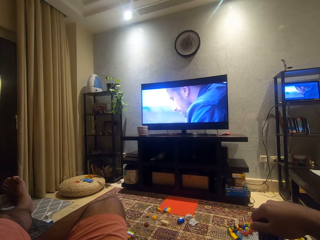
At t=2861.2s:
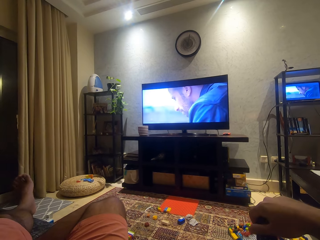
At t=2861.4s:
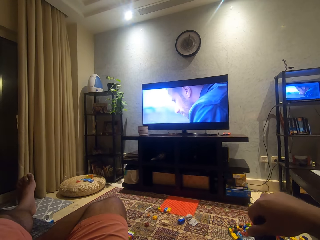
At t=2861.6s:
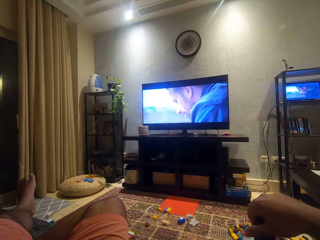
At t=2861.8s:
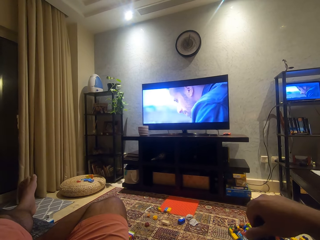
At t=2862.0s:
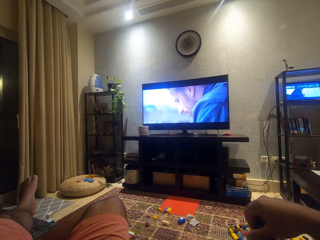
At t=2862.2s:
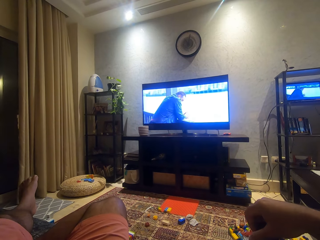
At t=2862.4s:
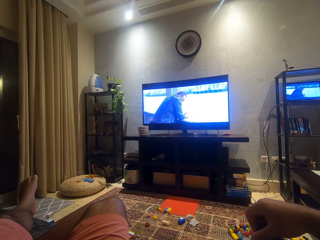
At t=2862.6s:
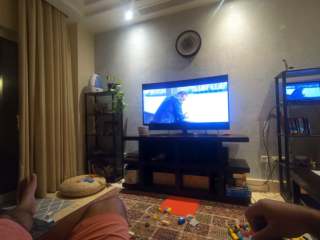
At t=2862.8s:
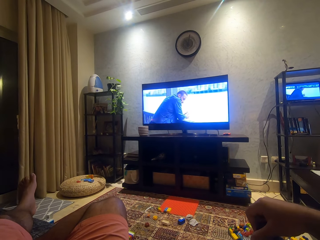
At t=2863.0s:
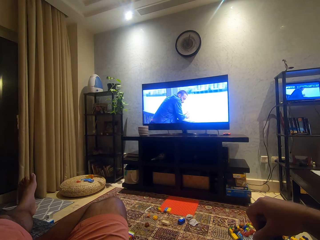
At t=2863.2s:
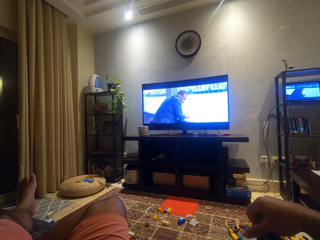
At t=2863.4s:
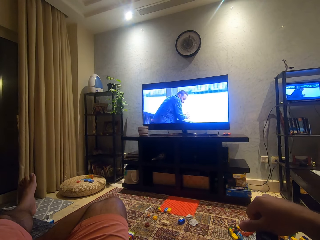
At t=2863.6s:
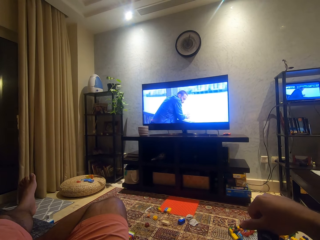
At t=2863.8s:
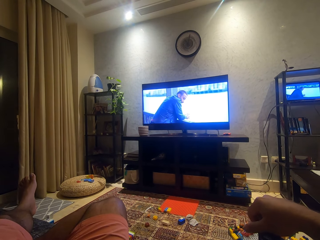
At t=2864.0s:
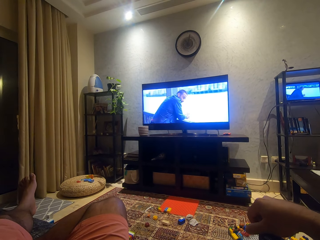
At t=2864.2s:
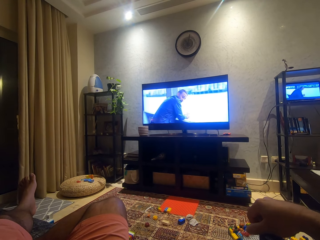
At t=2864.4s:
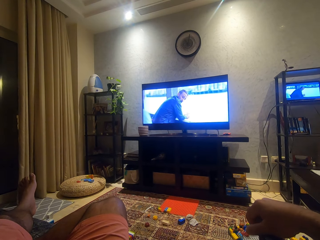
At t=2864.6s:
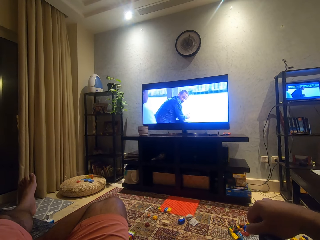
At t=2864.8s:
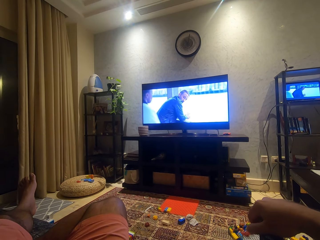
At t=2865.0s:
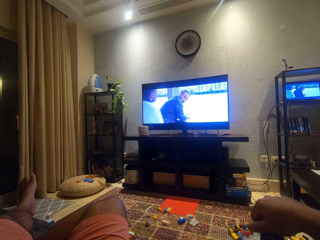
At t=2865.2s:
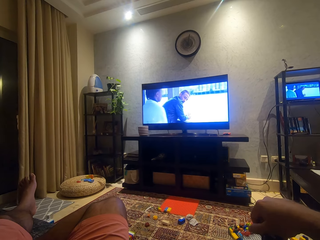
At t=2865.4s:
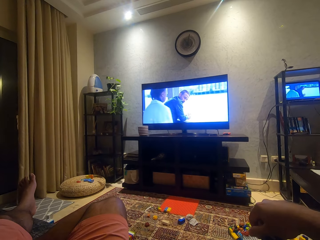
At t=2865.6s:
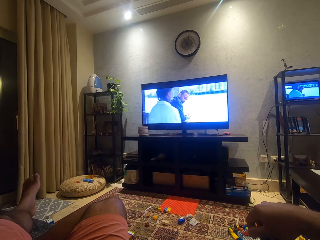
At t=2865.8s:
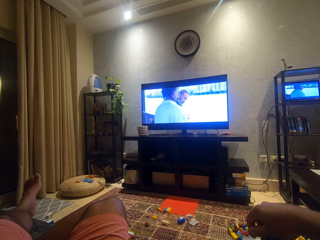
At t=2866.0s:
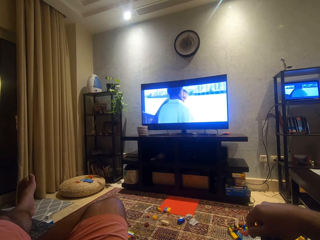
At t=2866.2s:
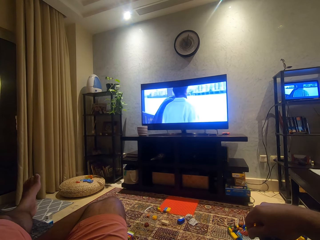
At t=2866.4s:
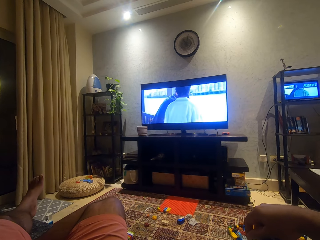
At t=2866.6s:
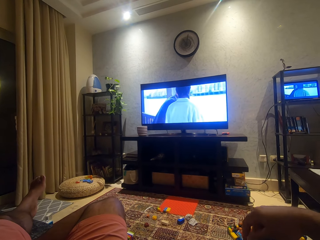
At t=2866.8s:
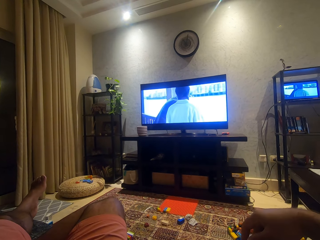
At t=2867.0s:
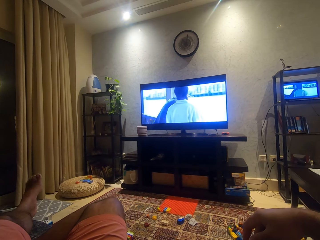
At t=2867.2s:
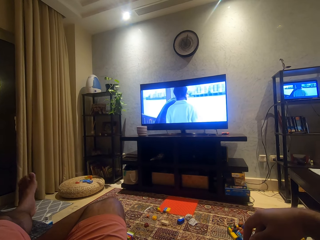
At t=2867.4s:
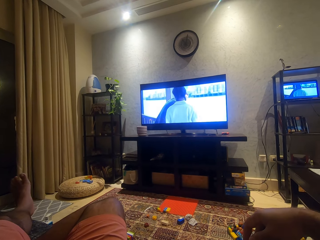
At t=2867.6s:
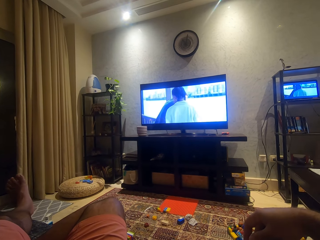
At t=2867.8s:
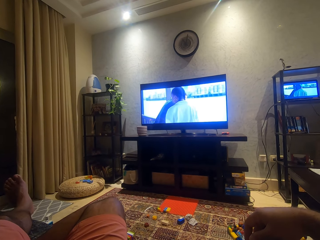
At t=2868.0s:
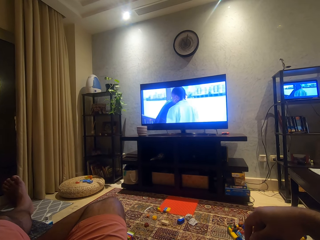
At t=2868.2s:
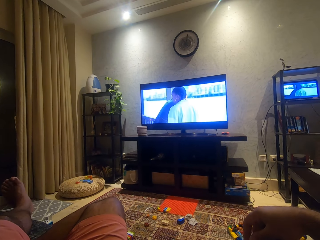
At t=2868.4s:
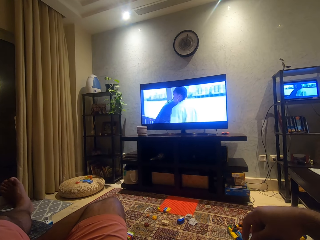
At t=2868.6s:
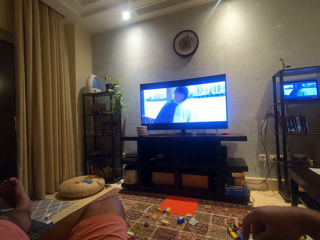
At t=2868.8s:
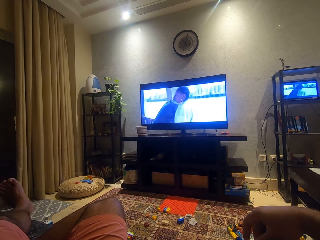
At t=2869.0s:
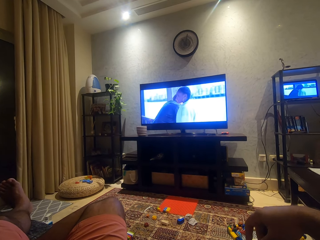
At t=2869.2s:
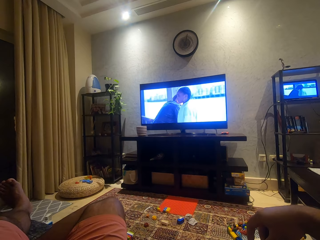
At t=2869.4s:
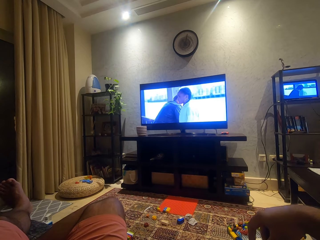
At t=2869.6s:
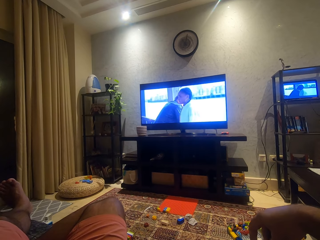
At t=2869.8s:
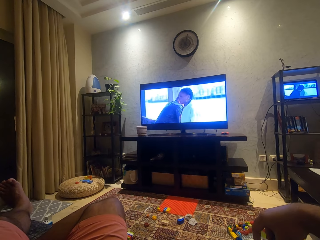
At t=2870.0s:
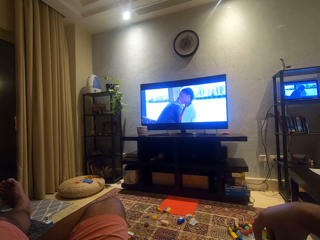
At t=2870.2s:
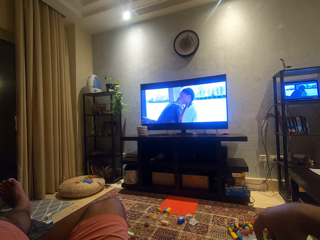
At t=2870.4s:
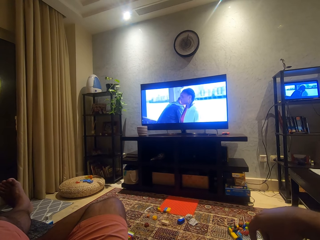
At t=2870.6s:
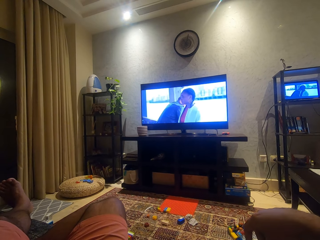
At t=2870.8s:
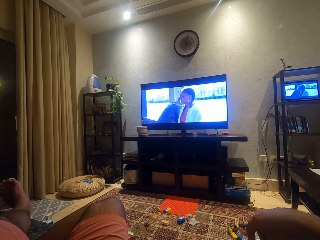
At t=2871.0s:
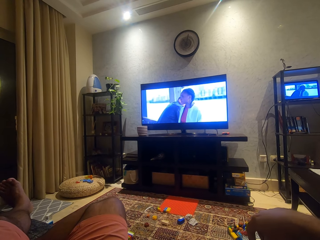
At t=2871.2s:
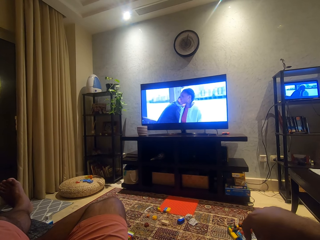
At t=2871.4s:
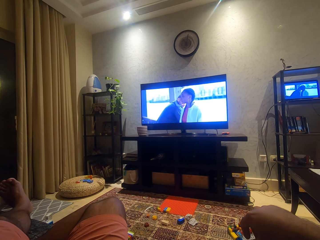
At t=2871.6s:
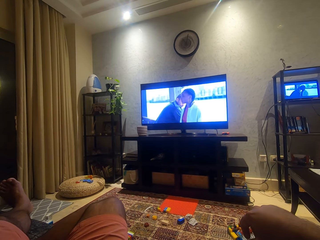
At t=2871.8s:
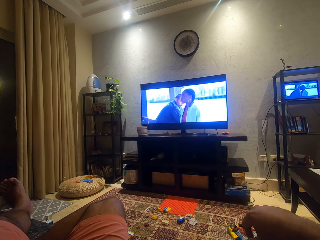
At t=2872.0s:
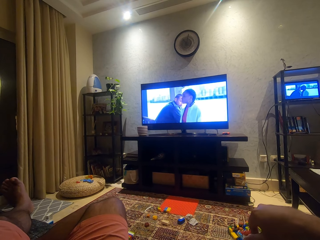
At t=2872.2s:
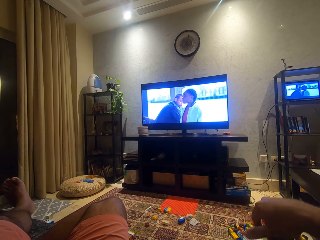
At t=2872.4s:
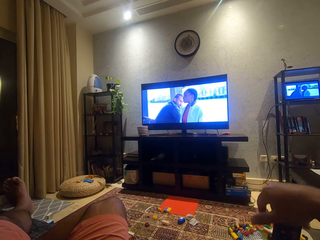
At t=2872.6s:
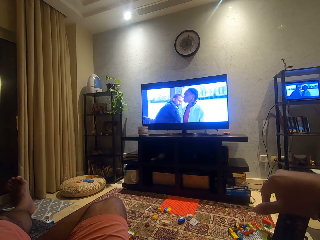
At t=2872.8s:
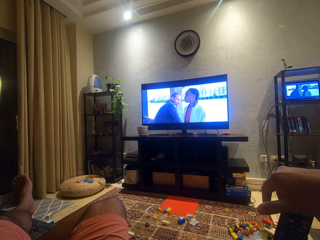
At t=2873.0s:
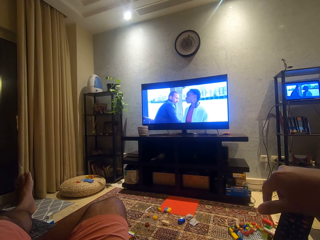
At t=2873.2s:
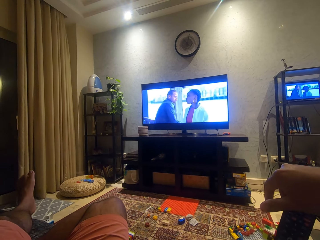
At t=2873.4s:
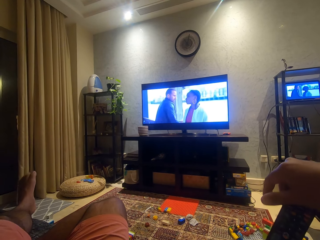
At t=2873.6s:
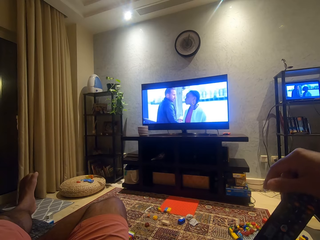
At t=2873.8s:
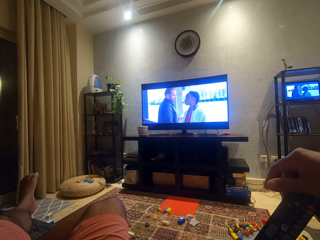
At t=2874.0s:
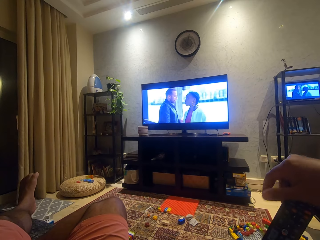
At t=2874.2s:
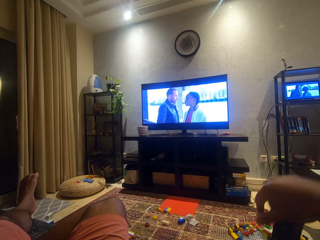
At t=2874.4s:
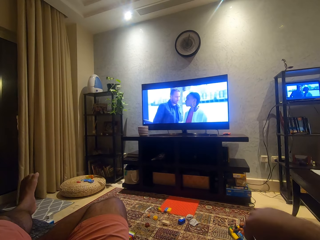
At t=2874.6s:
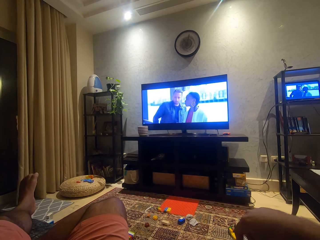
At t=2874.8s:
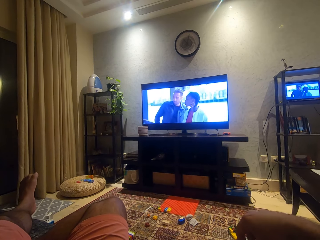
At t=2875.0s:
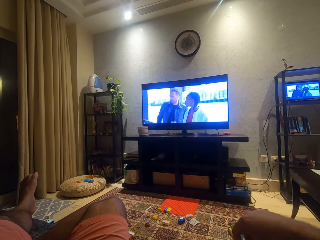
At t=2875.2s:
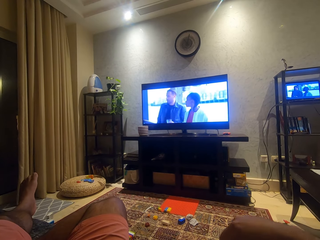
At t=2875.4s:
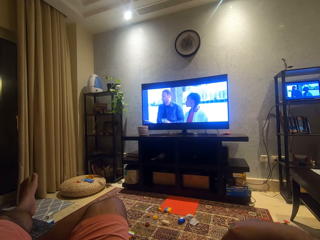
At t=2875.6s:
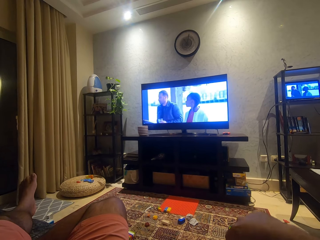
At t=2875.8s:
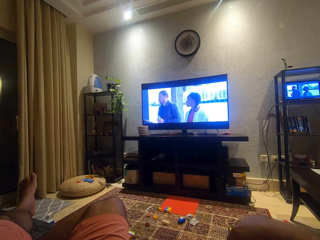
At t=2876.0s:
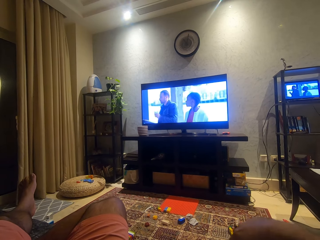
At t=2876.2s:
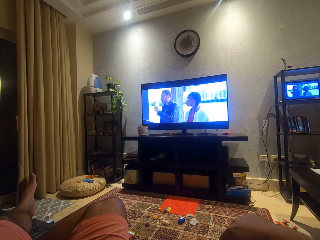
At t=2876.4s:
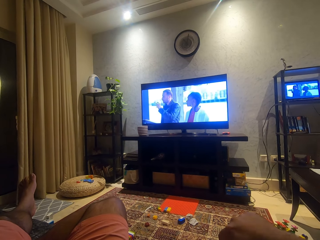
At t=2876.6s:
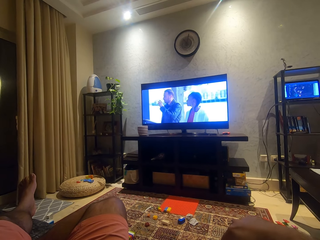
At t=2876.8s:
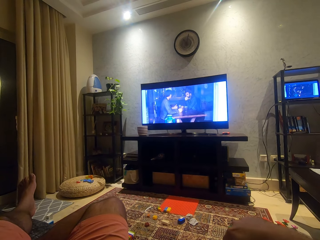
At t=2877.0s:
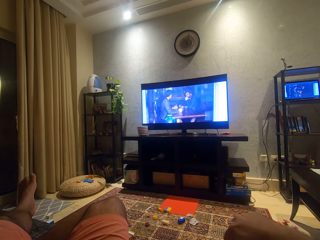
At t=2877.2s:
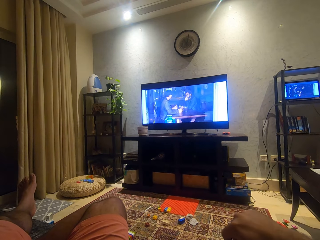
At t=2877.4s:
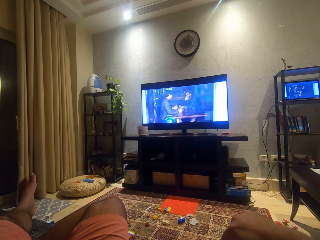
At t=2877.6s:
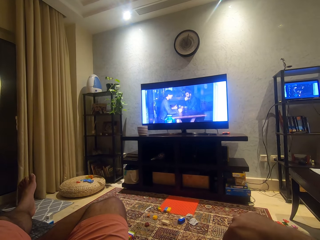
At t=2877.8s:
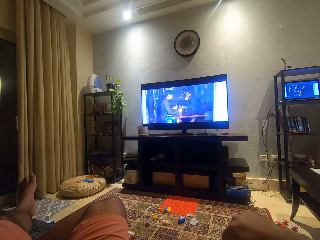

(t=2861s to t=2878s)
The camera wearer lifts up the hand with the remote.

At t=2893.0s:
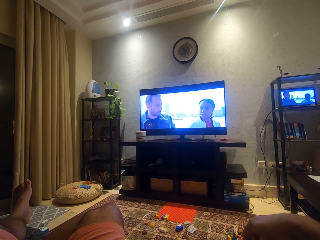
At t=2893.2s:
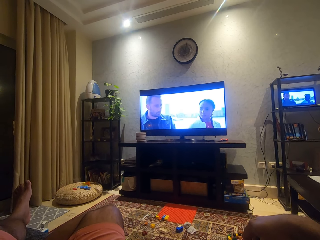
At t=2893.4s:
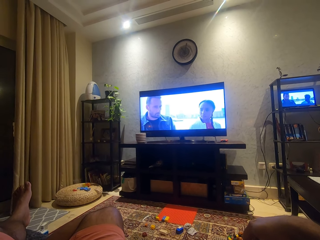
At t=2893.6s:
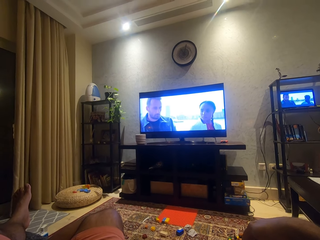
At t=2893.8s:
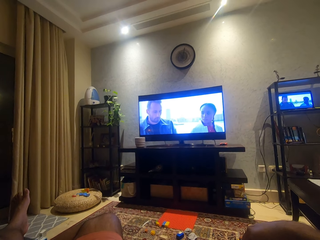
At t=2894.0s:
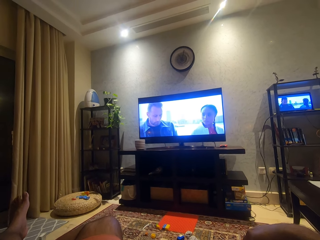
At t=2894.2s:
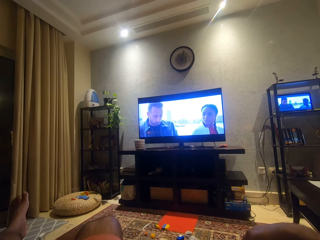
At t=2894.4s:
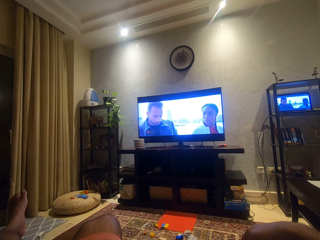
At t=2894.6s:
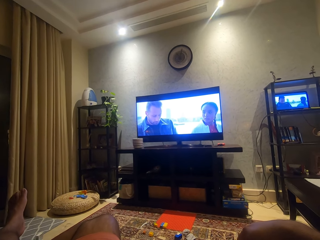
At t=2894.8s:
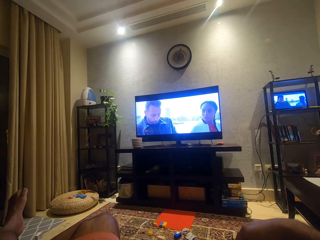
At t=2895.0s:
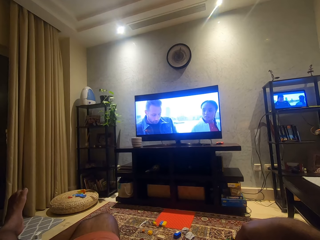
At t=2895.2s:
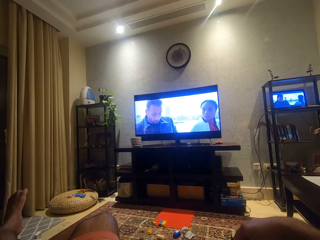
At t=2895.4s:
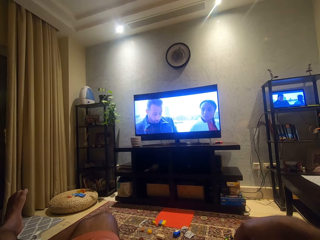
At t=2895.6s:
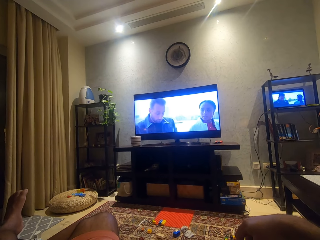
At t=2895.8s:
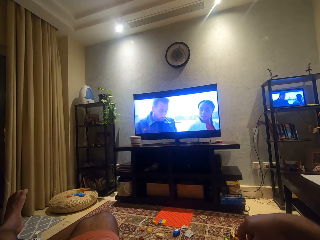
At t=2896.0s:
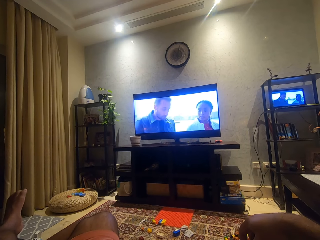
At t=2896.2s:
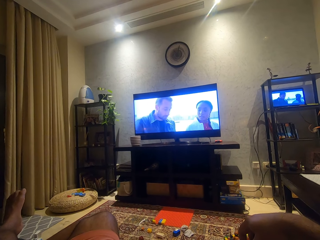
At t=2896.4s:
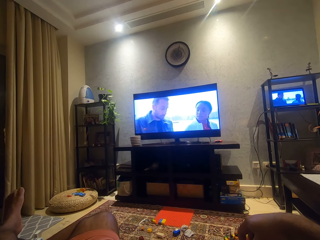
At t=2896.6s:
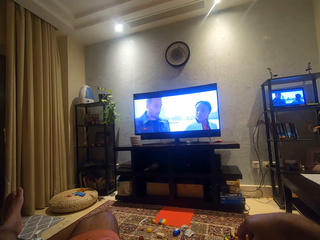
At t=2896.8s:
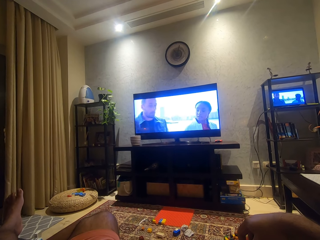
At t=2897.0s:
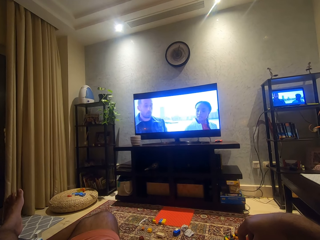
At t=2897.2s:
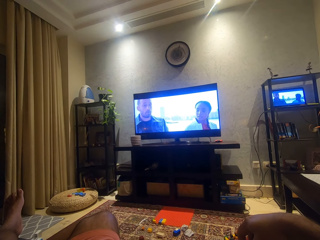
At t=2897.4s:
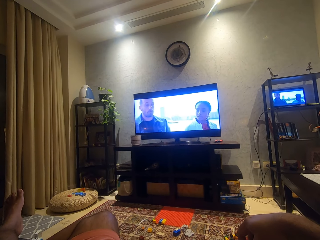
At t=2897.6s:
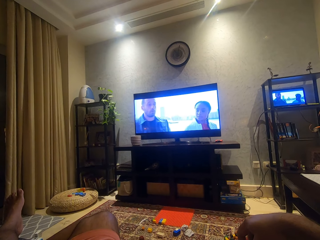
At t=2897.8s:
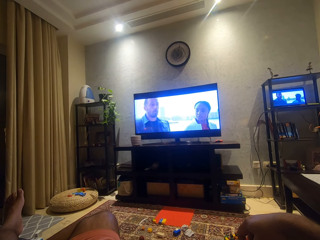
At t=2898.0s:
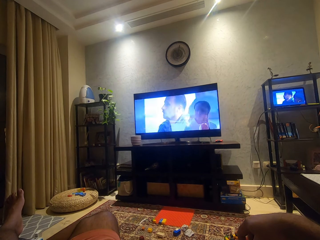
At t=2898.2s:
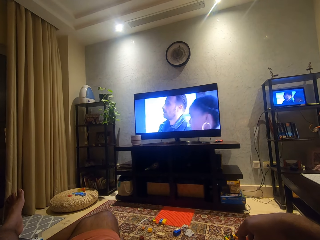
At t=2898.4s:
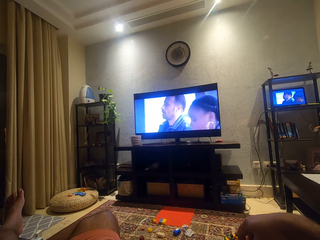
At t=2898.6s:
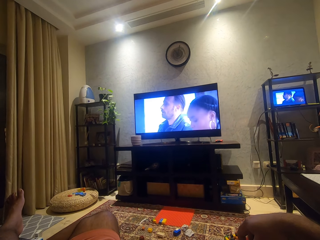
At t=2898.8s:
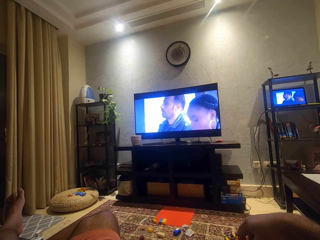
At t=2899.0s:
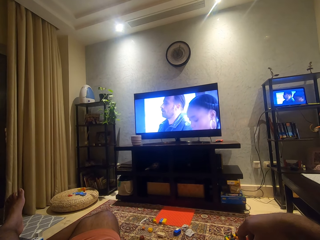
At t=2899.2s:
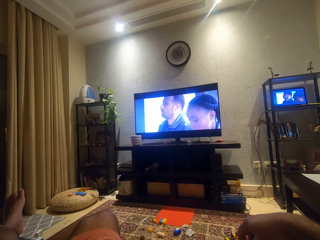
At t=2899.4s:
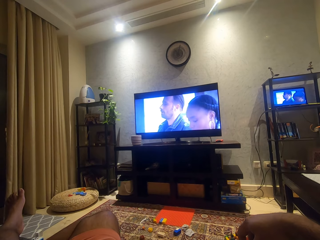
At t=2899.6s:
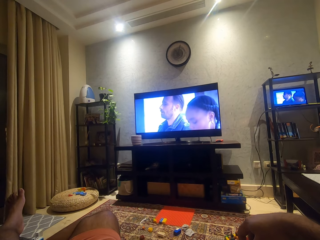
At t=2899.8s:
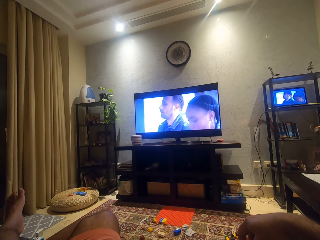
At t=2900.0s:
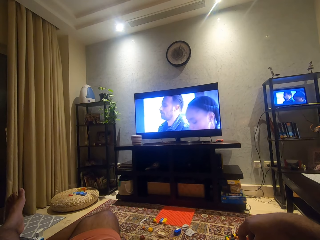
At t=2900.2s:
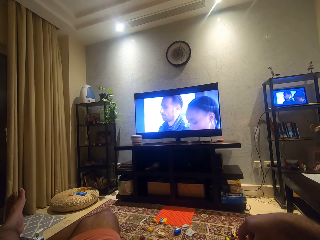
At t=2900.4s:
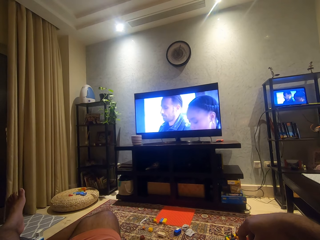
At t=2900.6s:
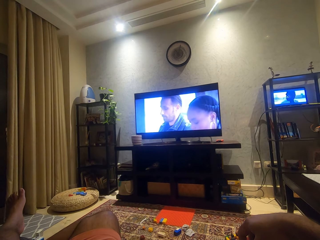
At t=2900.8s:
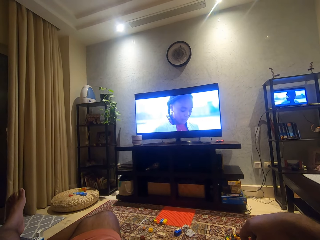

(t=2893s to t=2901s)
The camera wearer clears his throat.
